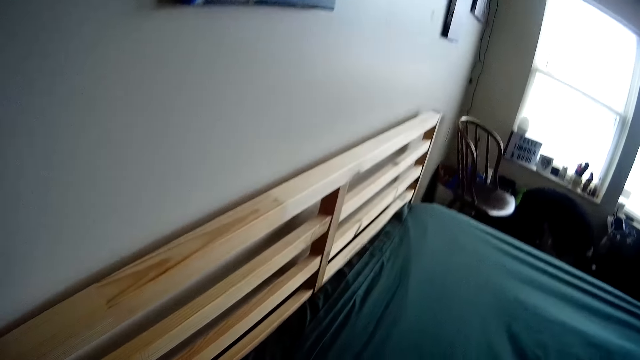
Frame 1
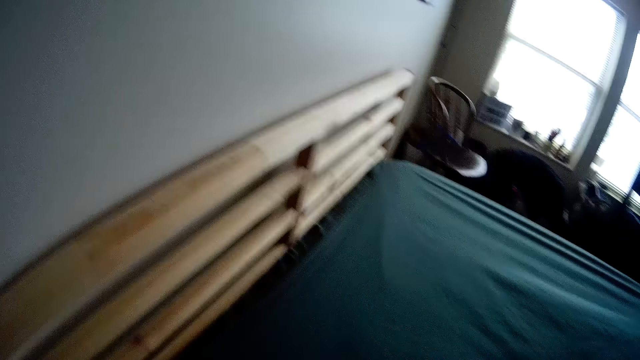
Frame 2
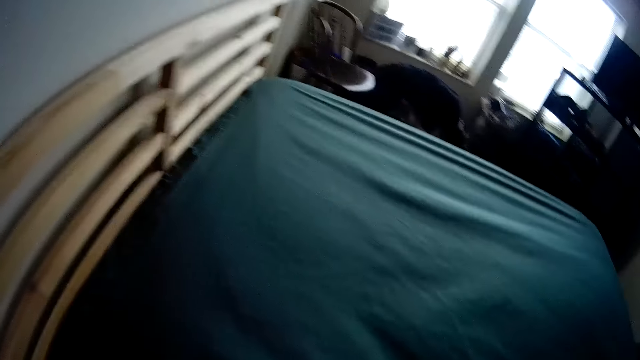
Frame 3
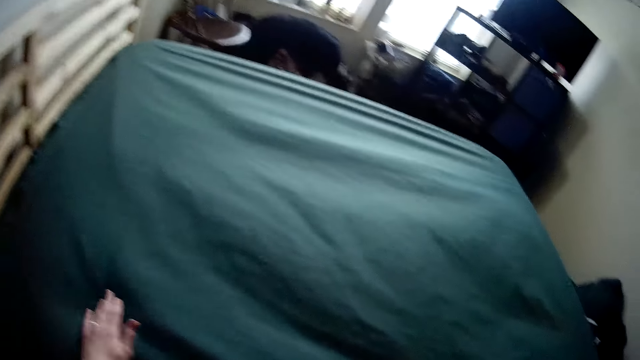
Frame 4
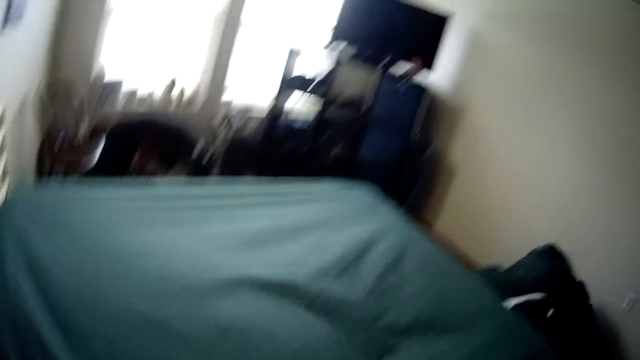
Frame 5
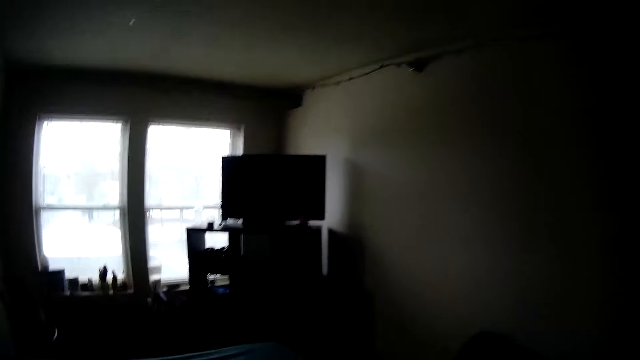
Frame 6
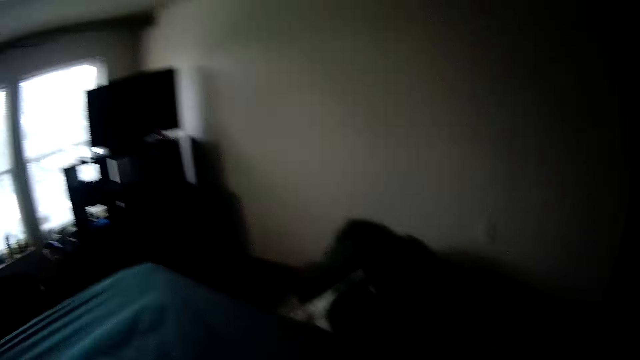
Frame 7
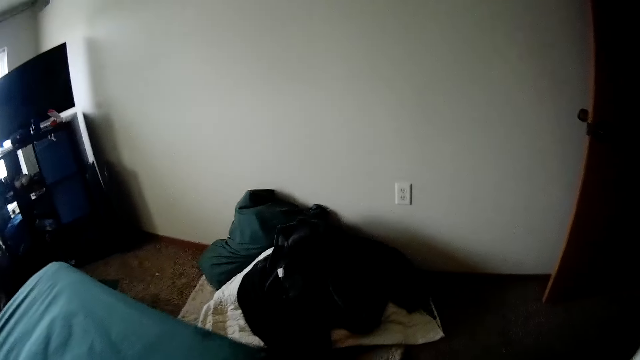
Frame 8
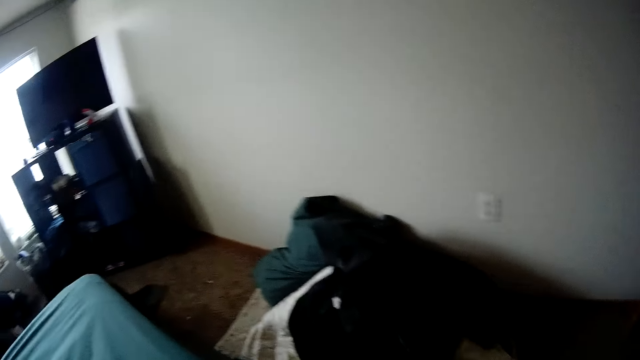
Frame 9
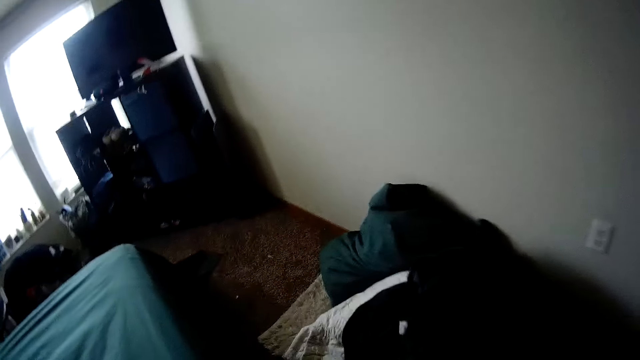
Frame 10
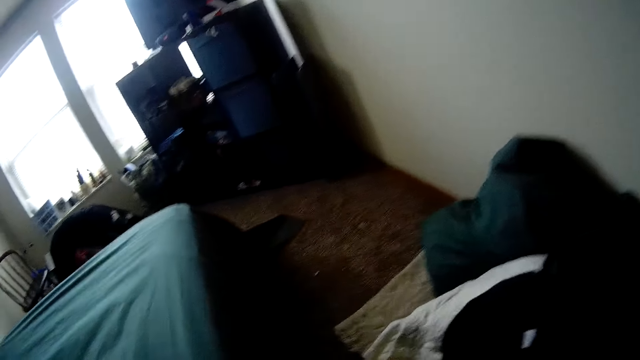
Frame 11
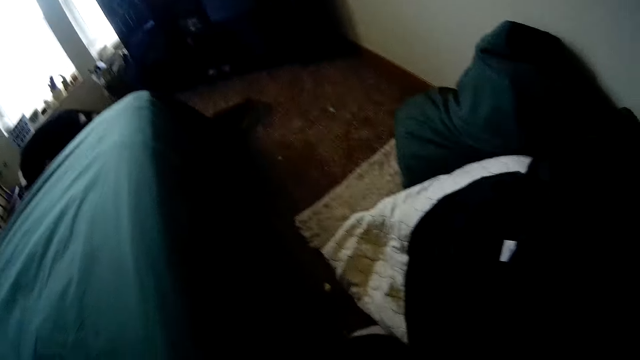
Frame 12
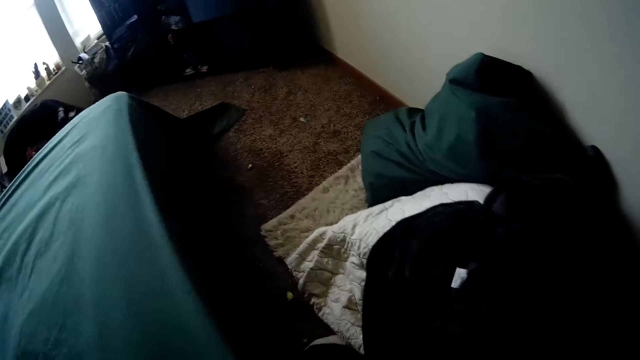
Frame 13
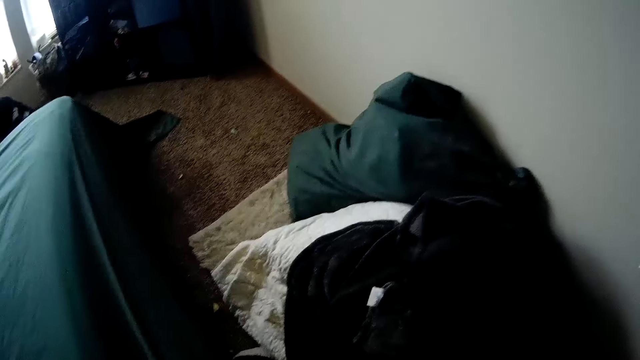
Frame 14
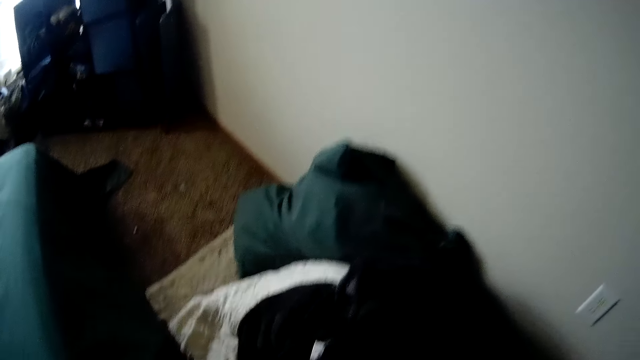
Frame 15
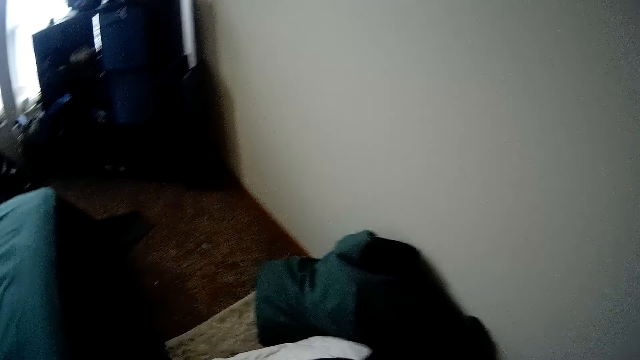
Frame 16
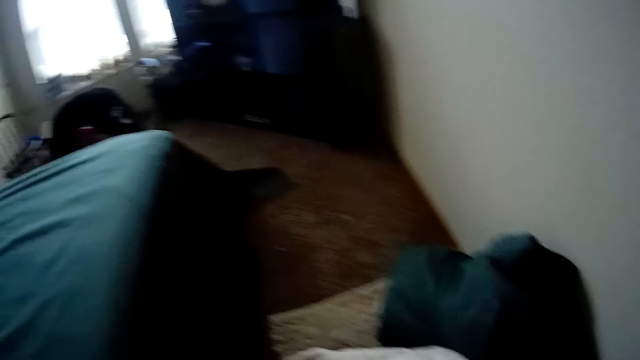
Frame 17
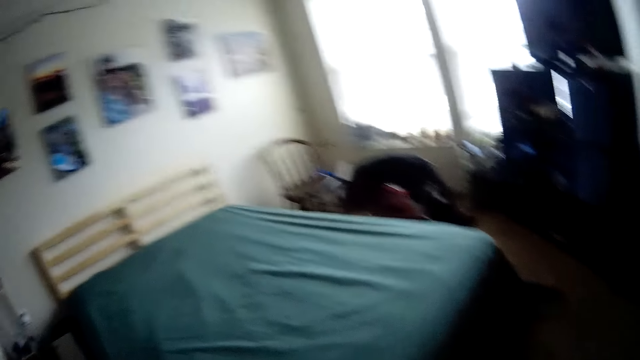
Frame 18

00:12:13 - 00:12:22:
The camera wearer pulls the sheet. They spread the bedcover on the bed. They even out the sheet creases. They walk to the footboard. They pull the sheet.

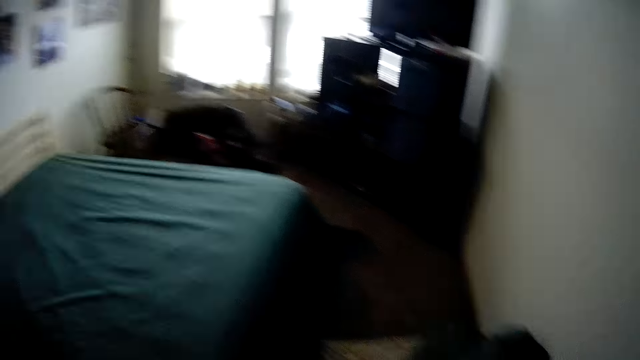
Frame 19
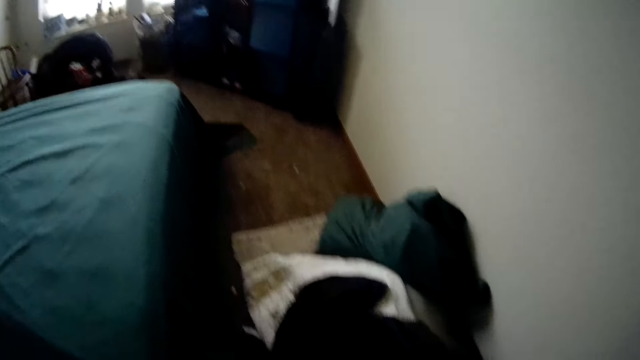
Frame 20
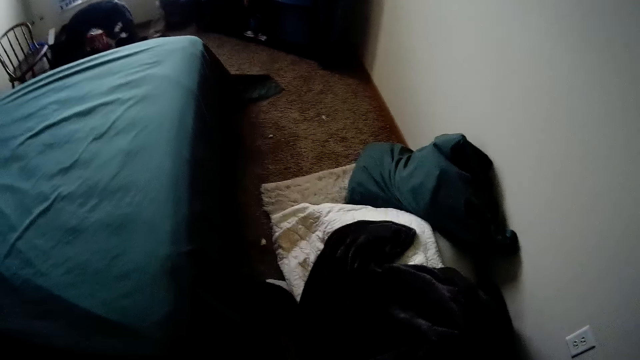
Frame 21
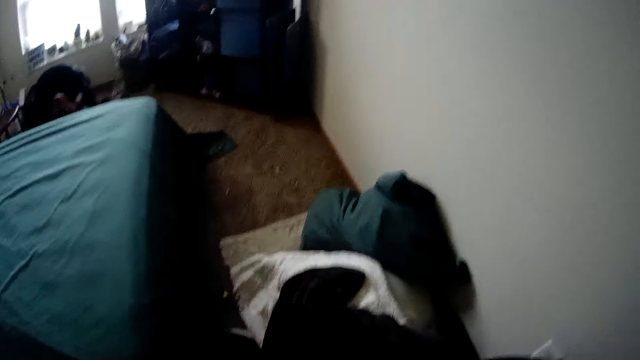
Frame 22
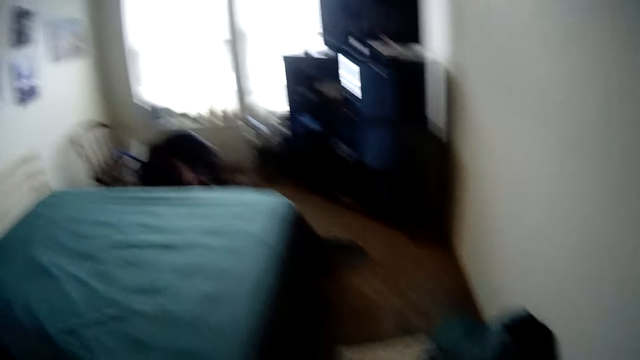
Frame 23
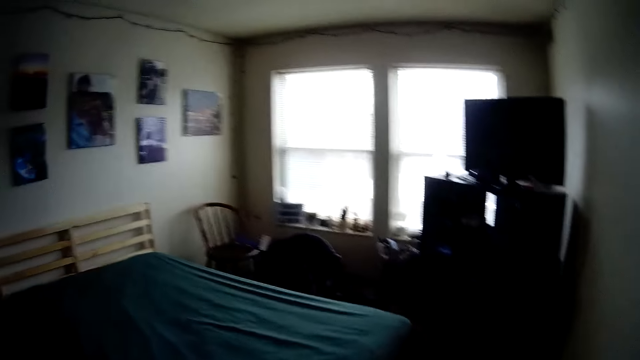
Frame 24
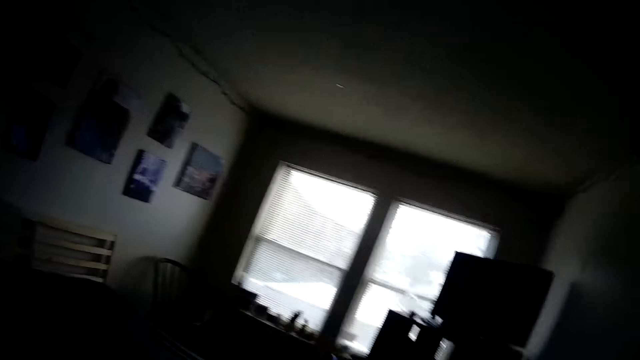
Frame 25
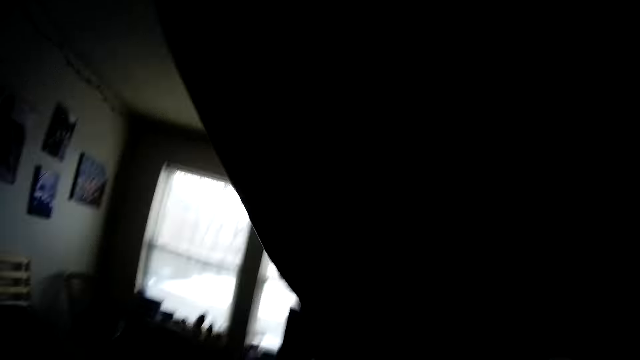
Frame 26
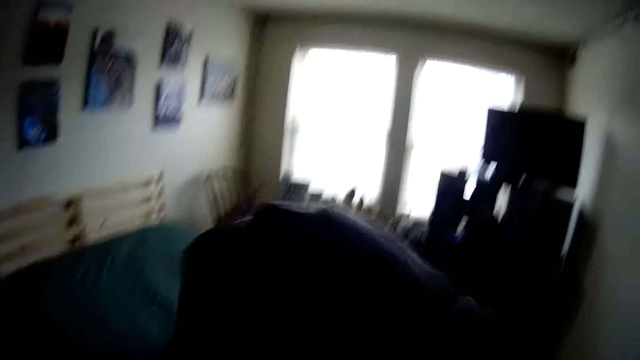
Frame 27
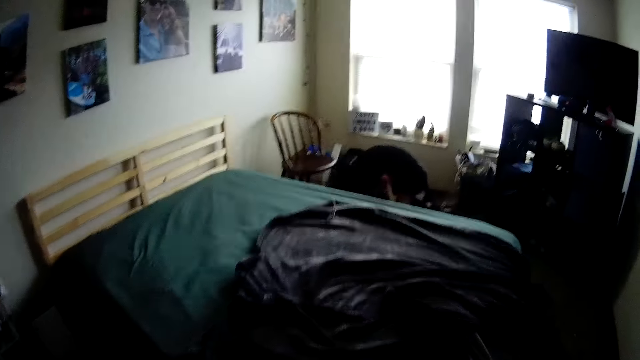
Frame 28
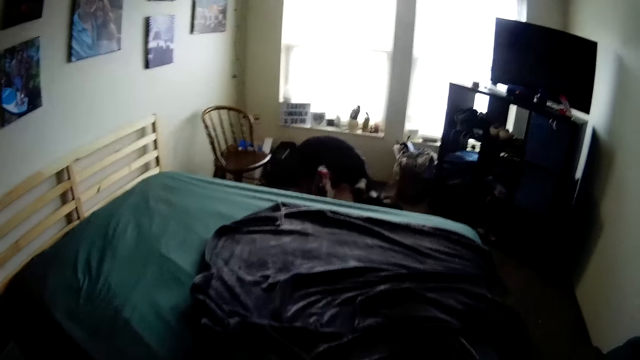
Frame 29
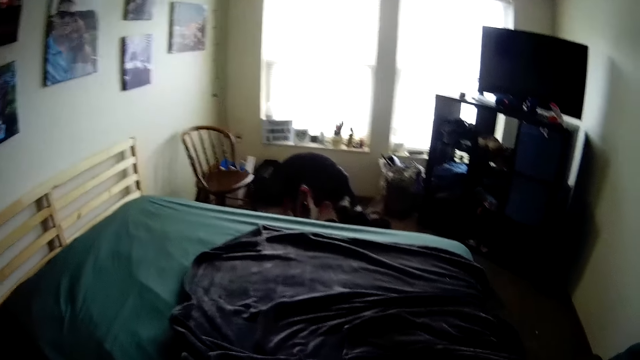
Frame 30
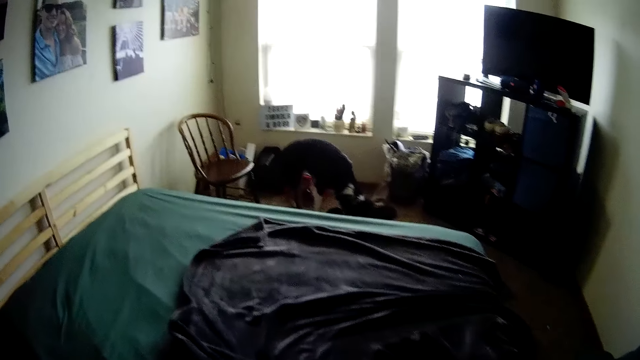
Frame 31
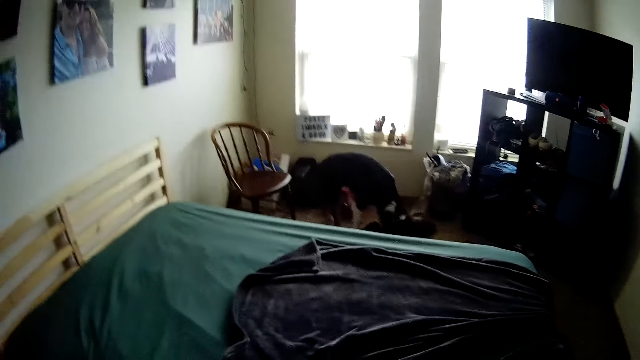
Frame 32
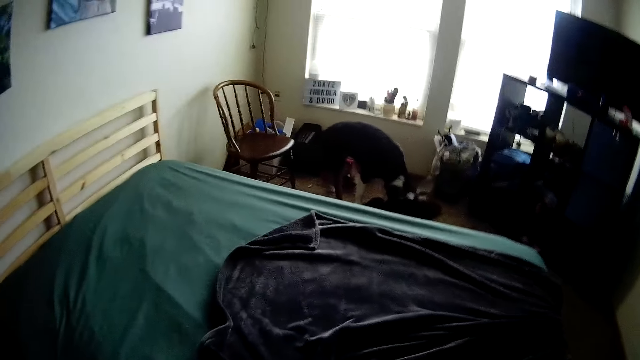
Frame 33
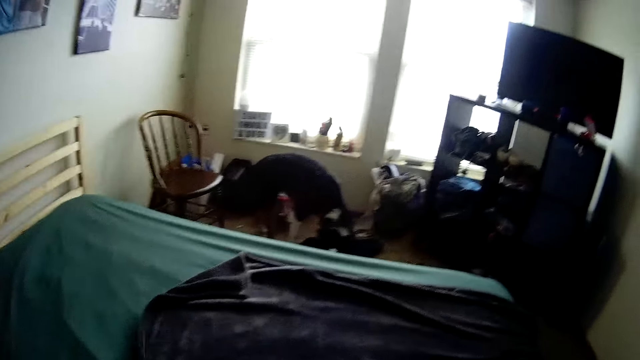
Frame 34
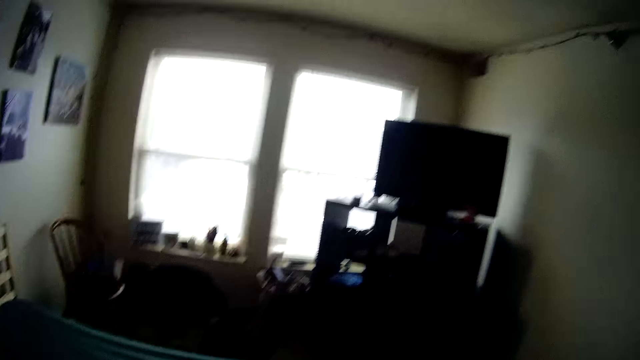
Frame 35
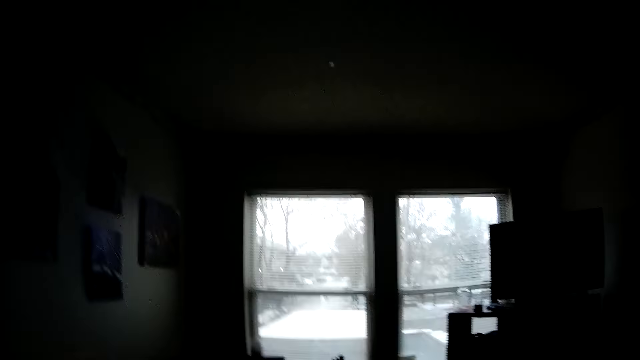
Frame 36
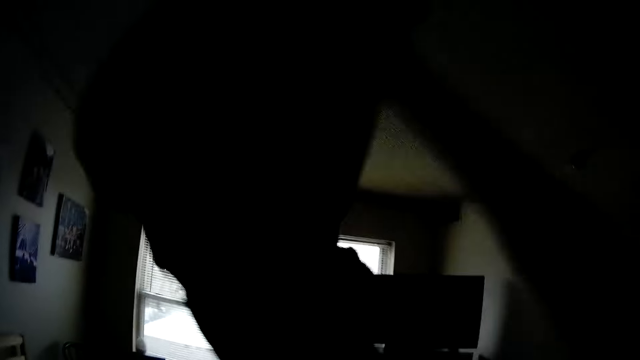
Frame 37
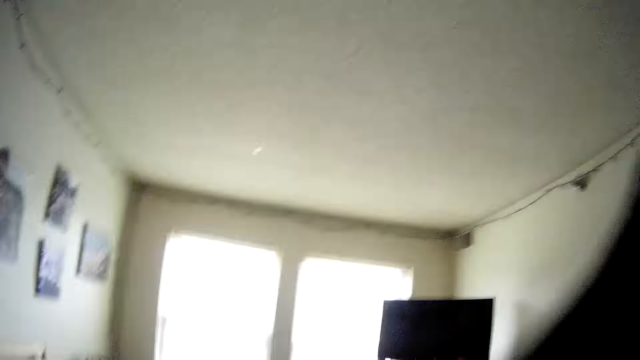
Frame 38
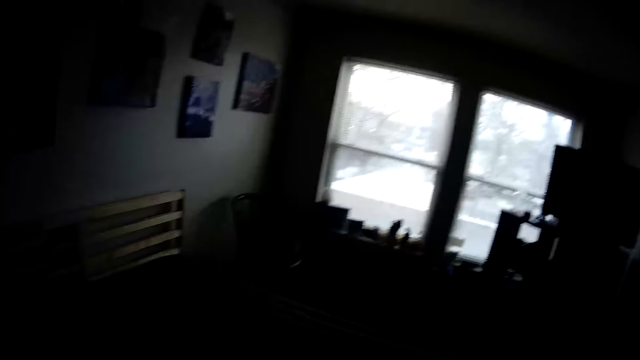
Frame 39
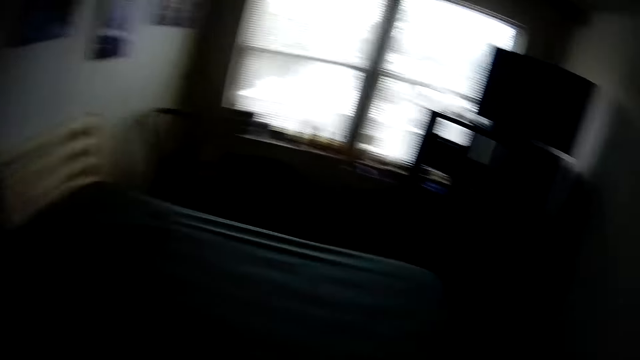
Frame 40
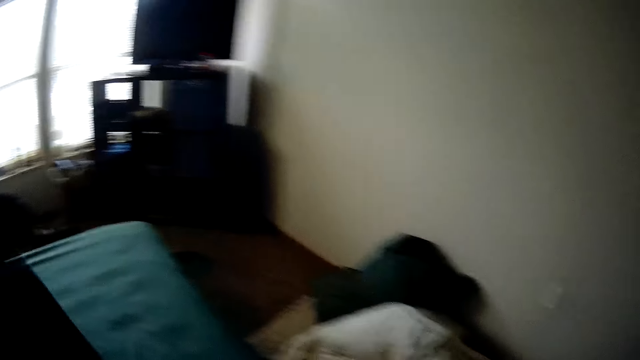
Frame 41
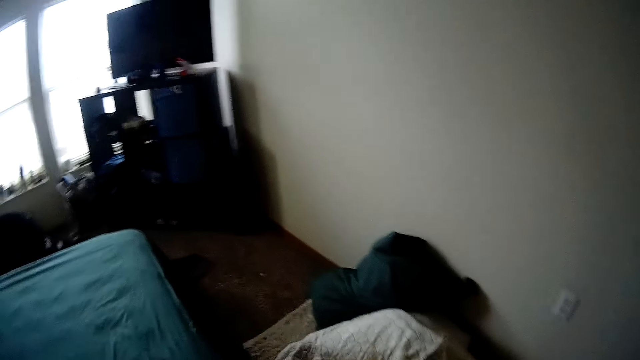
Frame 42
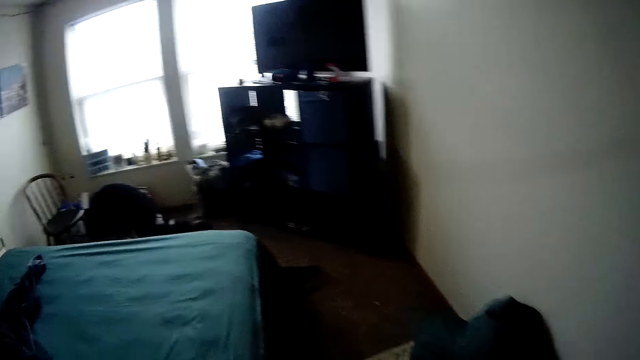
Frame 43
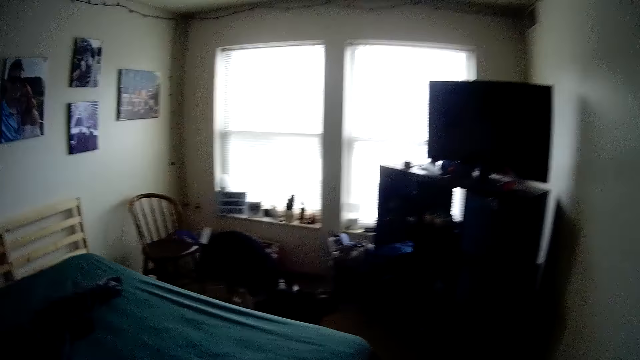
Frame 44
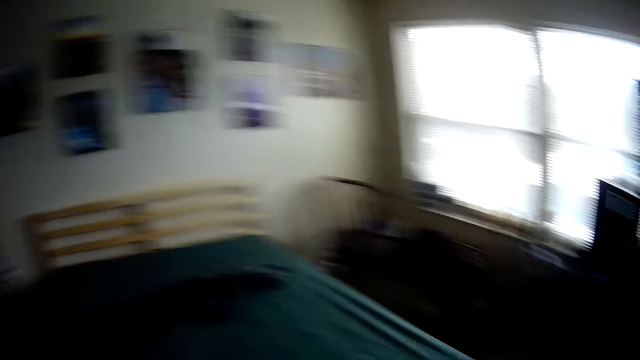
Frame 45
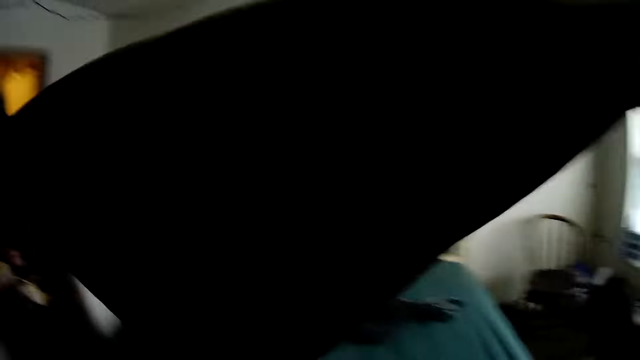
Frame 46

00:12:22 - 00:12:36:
The camera wearer picks up the blanket or bedcover. They spread the blanket on top of the bed and put the bedcover on the bed. They pick the blanket up. They spread the blanket on top of the bed. They lift the bedcover. They hold the bedcover.
